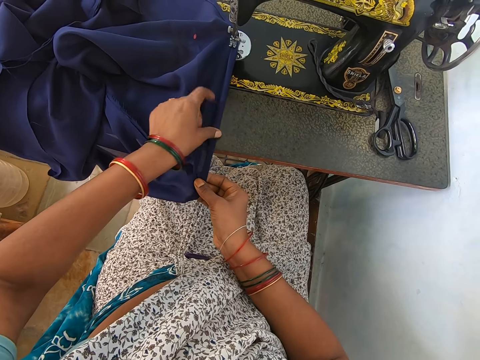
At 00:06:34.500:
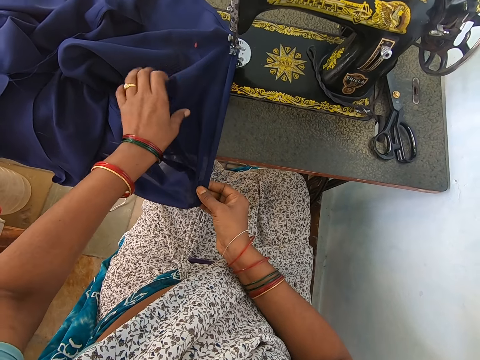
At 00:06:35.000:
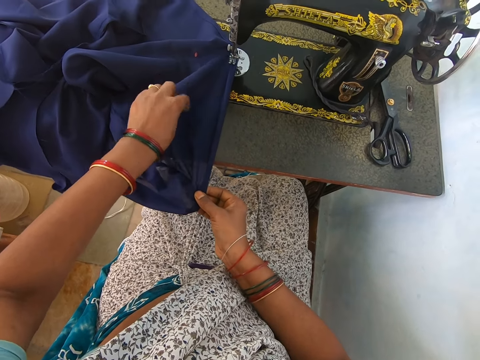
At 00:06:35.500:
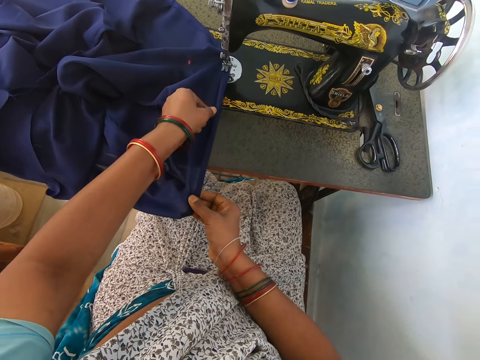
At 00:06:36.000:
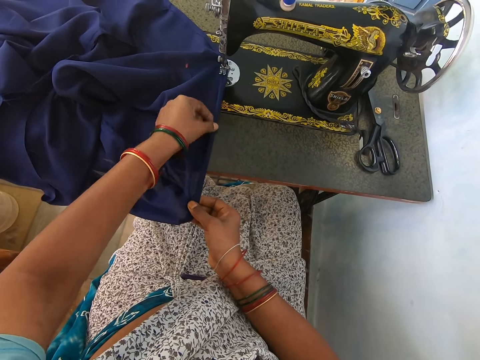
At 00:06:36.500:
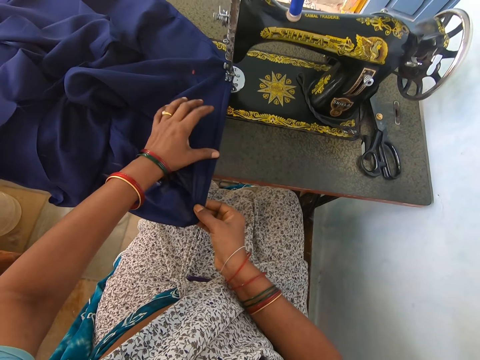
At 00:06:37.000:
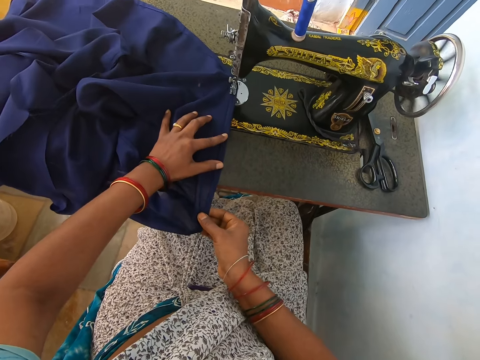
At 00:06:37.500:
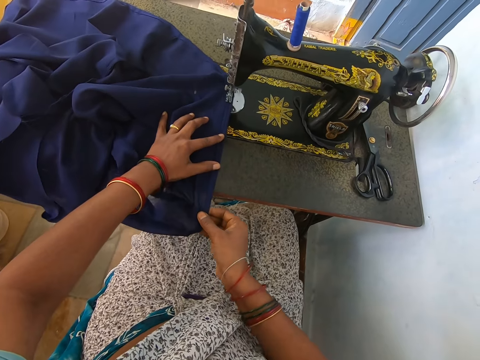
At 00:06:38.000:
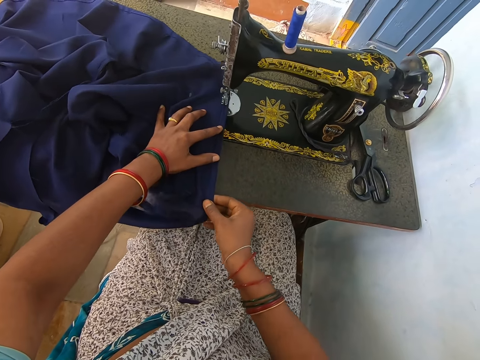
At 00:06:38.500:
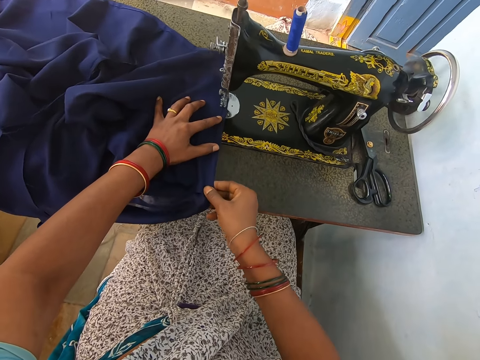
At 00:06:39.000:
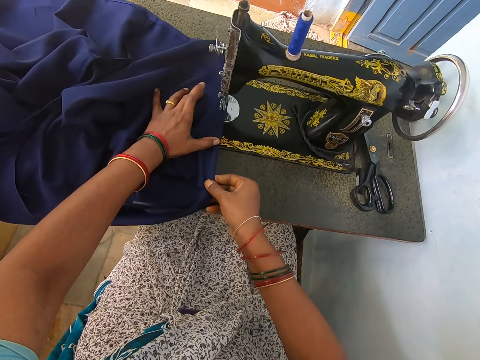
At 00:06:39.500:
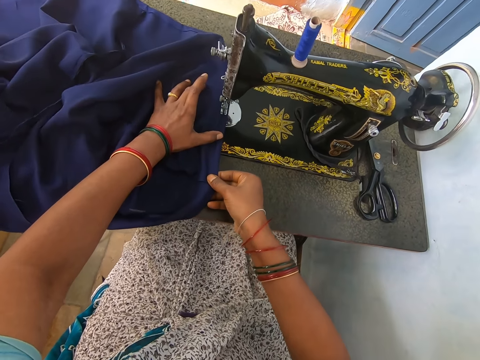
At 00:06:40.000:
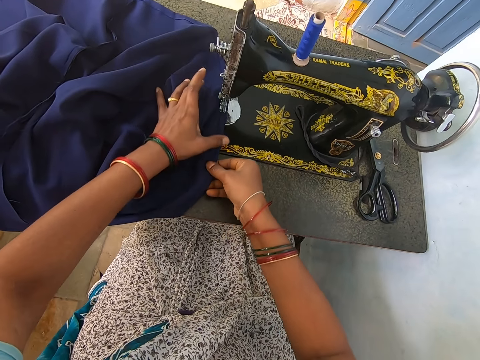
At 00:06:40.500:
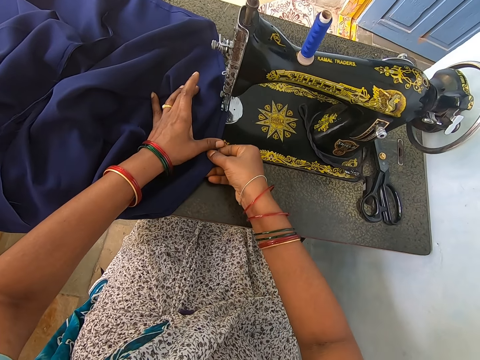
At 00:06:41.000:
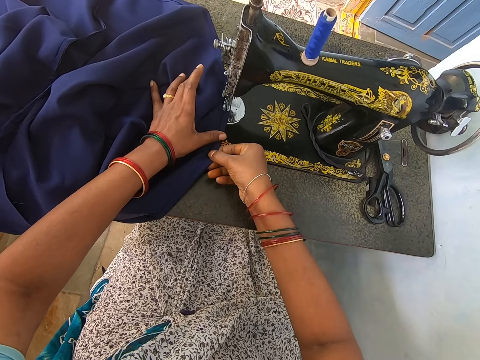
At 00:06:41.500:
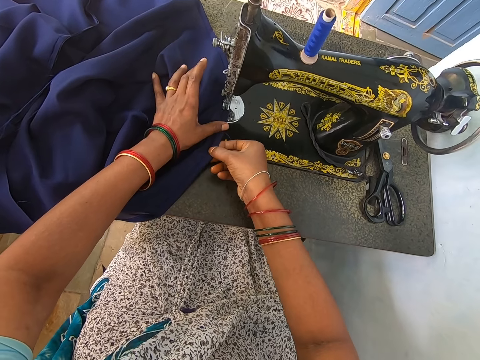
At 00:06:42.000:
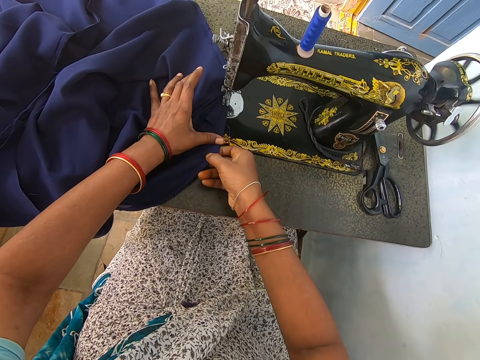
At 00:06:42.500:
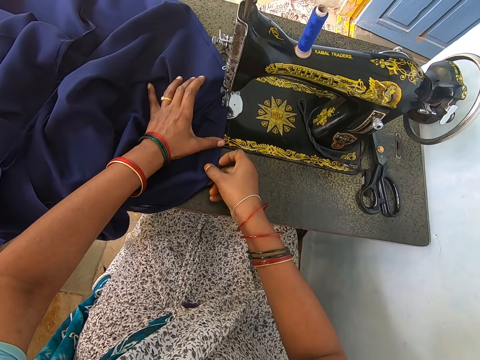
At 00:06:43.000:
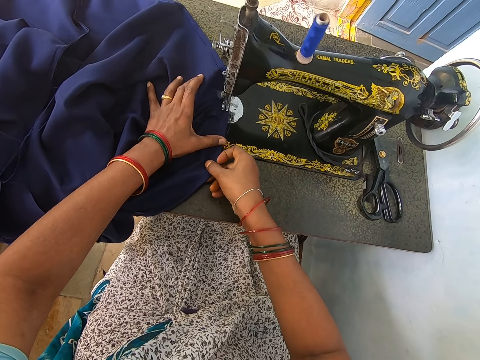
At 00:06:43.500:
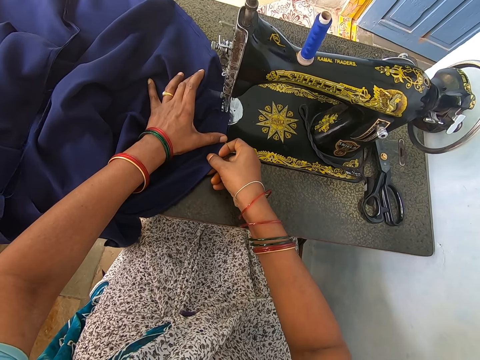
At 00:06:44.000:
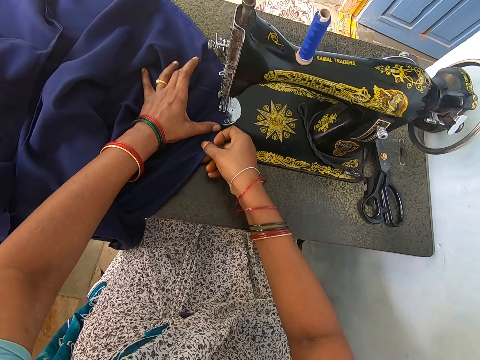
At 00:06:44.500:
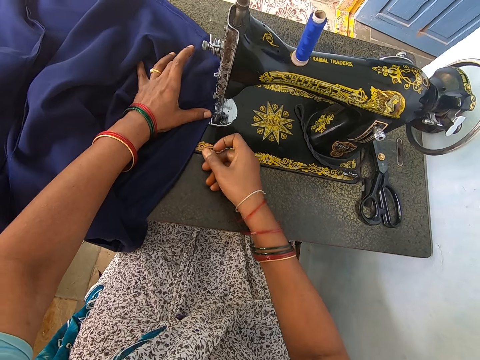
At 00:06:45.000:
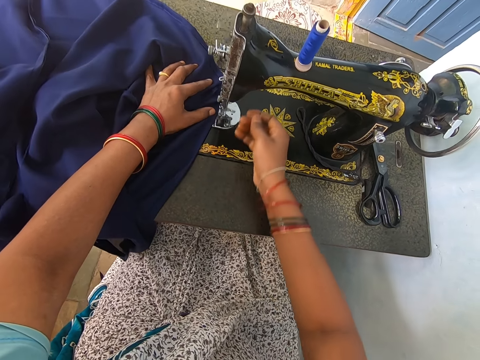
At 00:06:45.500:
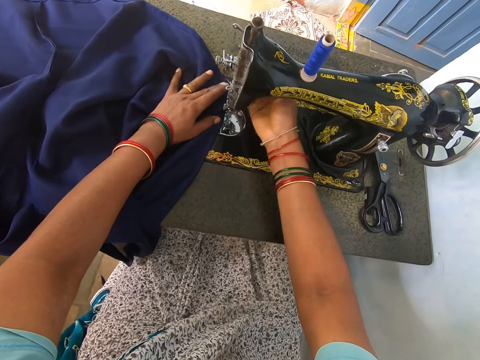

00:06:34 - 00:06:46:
The camera wearer adjusts a piece of cloth on a sewing machine. They sew the piece of cloth with the sewing machine. They adjust the piece of cloth on the sewing machine and sew the piece of cloth with the sewing machine.

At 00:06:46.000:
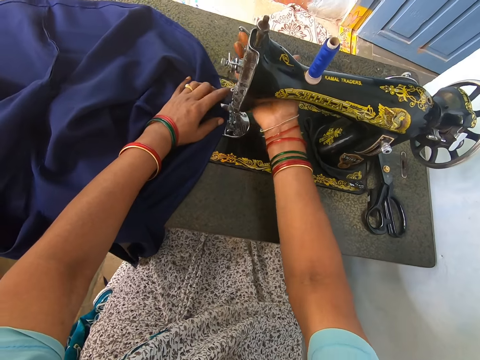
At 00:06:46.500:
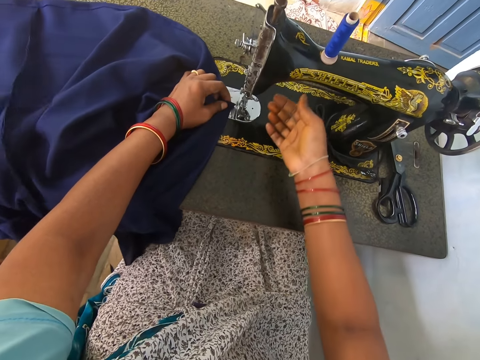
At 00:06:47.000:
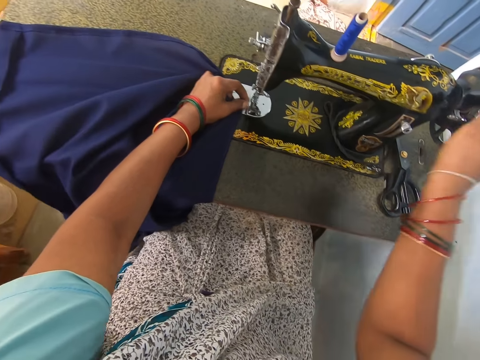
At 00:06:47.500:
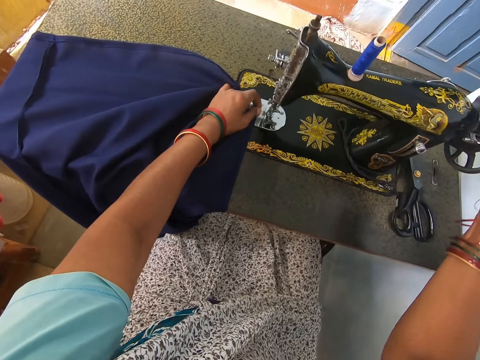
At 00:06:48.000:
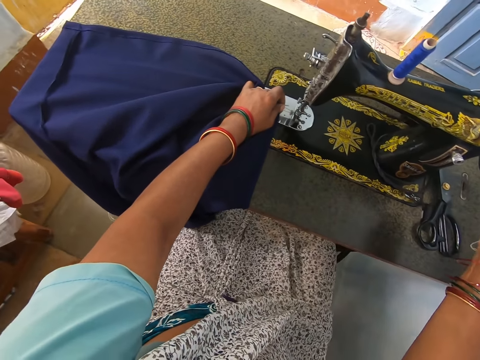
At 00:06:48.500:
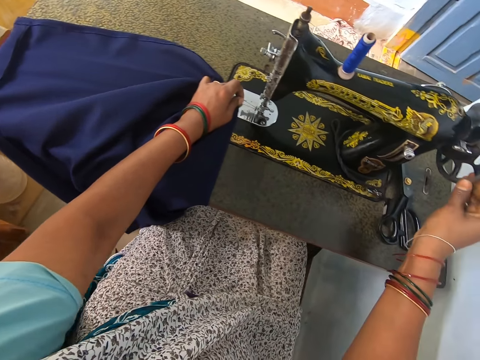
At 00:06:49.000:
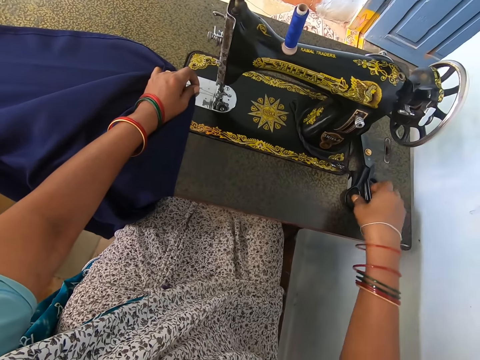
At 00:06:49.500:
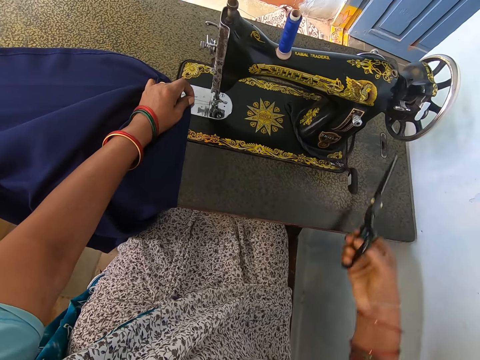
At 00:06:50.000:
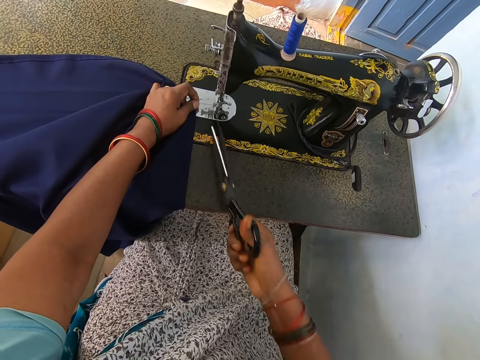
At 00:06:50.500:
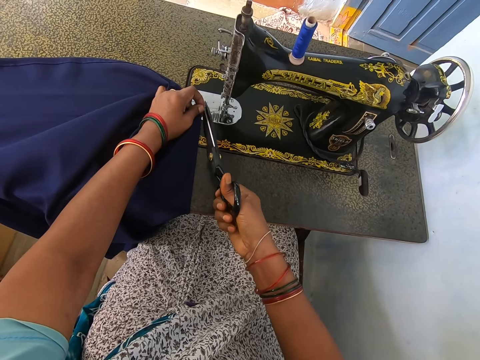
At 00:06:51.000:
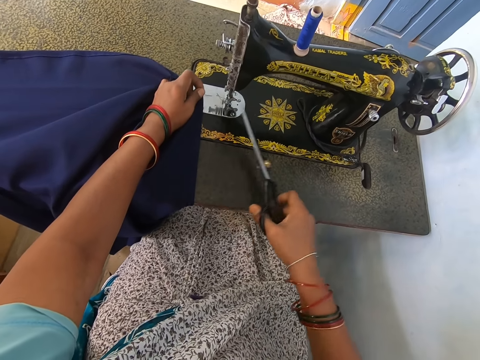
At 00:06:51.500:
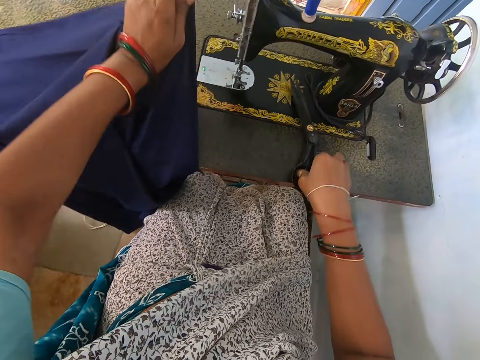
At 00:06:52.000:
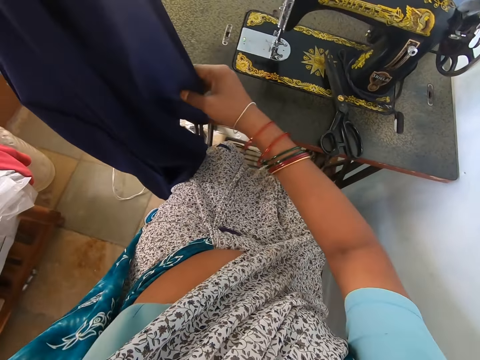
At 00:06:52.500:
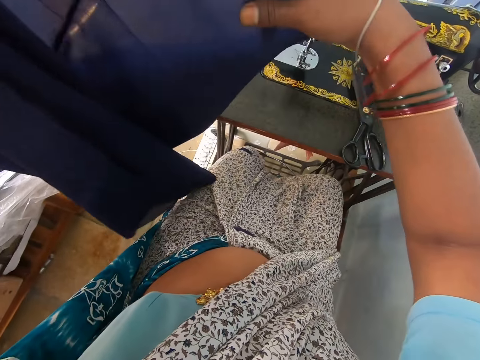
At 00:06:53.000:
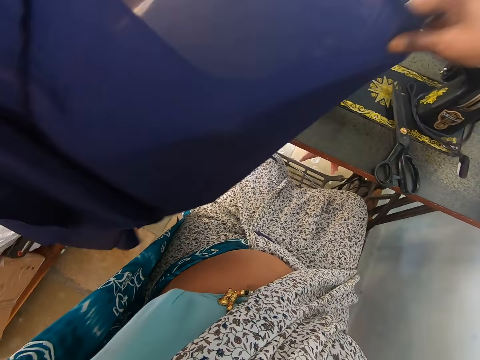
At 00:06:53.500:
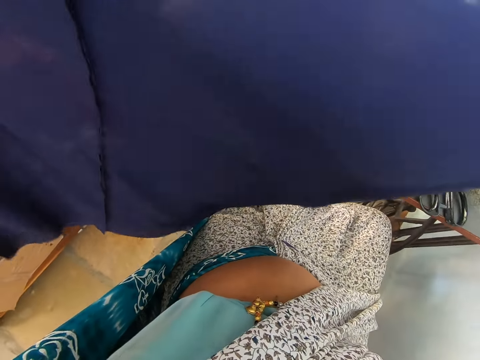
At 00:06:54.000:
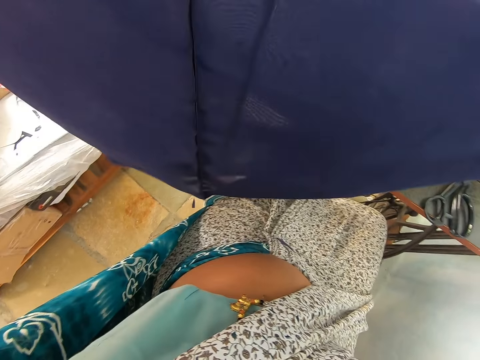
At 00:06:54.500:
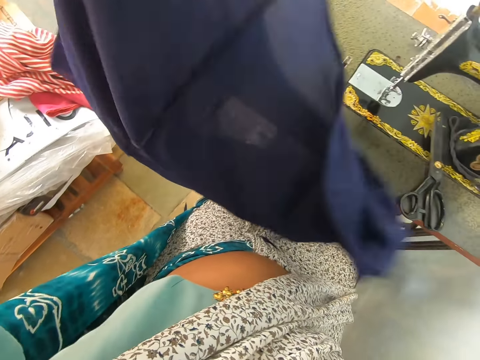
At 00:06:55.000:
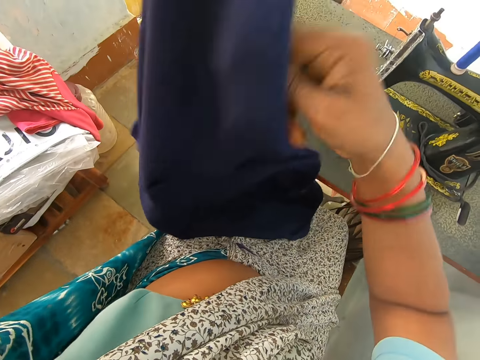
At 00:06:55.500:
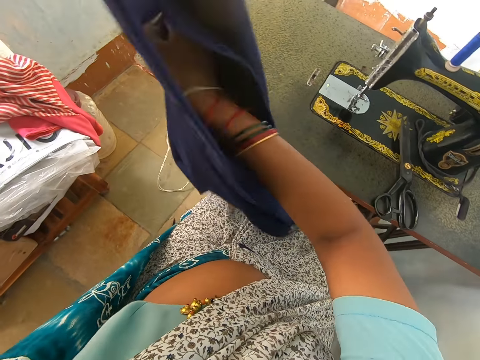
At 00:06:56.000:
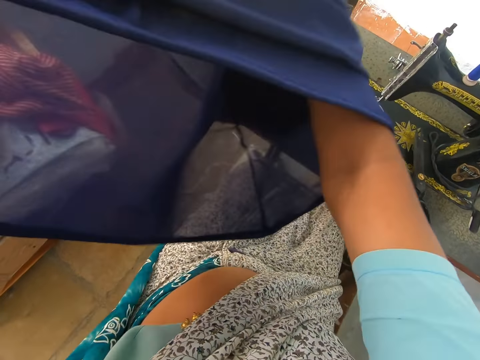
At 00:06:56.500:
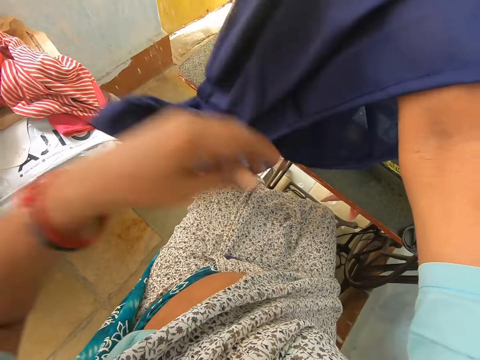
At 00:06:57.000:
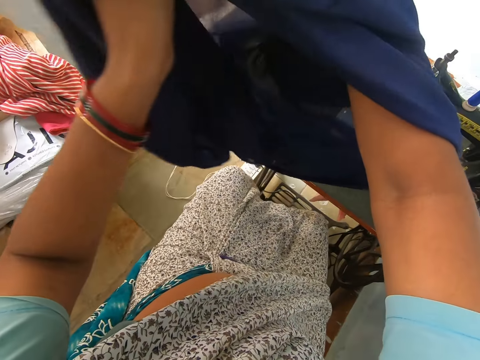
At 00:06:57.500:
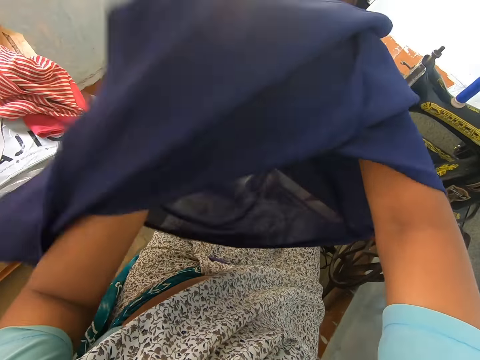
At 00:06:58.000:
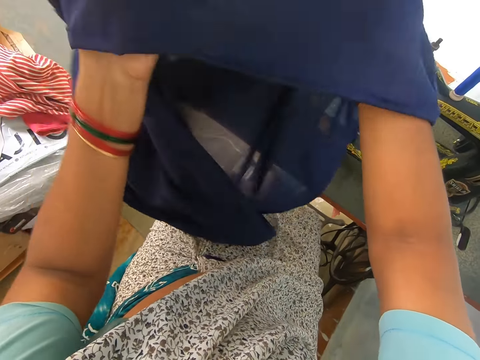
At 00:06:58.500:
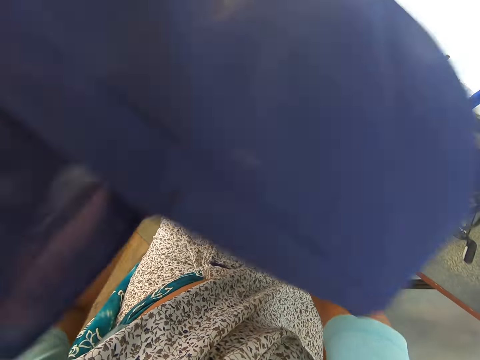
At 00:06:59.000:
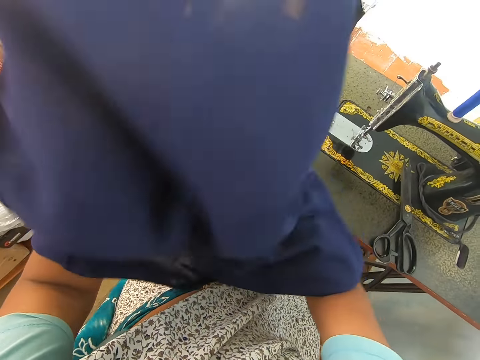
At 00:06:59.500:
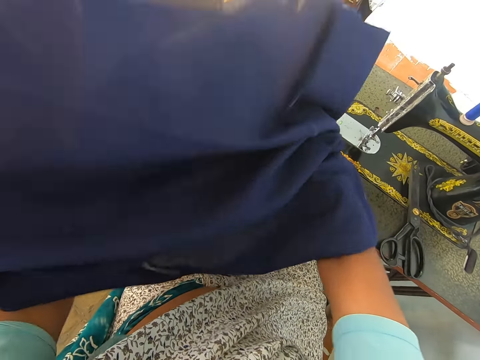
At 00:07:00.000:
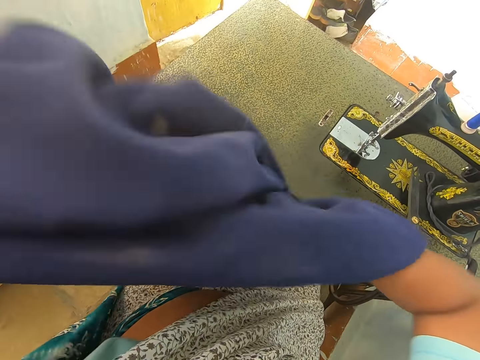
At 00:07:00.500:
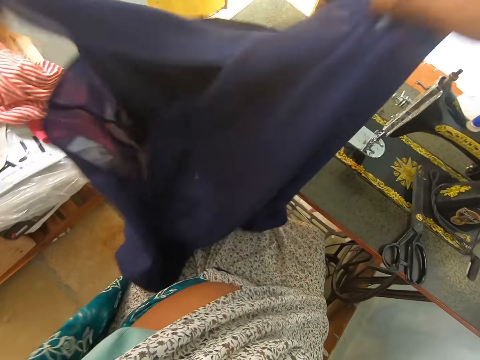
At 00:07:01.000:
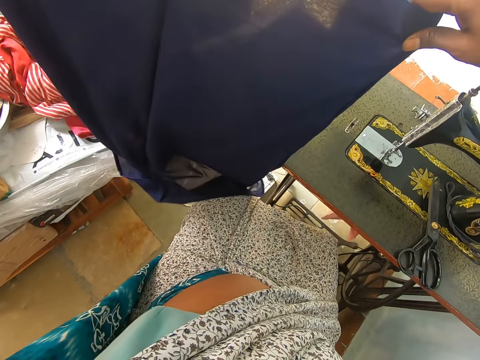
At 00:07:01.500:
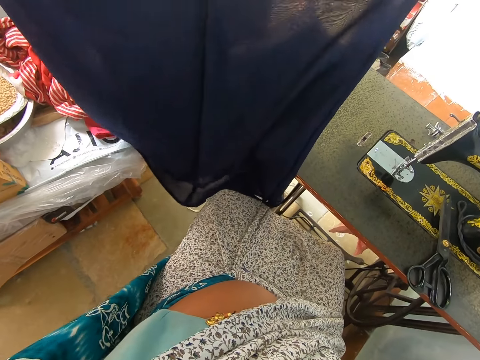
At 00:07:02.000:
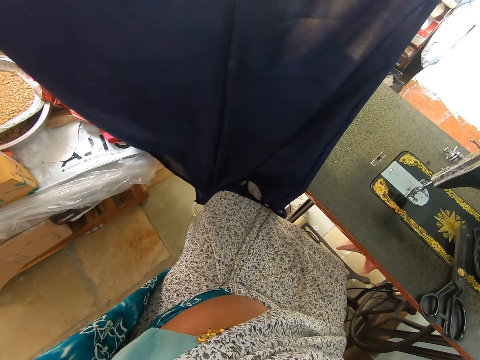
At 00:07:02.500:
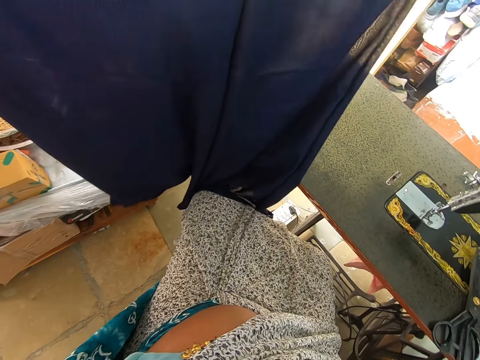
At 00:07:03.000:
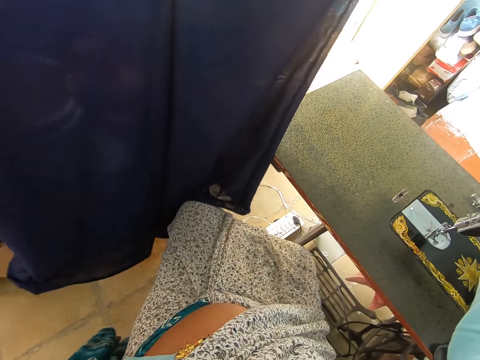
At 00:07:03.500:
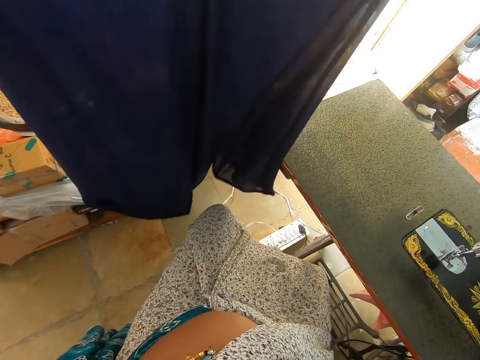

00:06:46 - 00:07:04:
The camera wearer lifts the presser bar lifter. They adjust a needle on a sewing machine. They turn the machine balance wheel. They pick up a pair of scissors on the machine table, cut the thread on the cloth with the pair of scissors, and drop the pair of scissors on the machine table. They lift the cloth from the machine table. They straighten the cloth. They turn the cloth inside out and unfold the cloth. They straighten the cloth and stare at the cloth.
